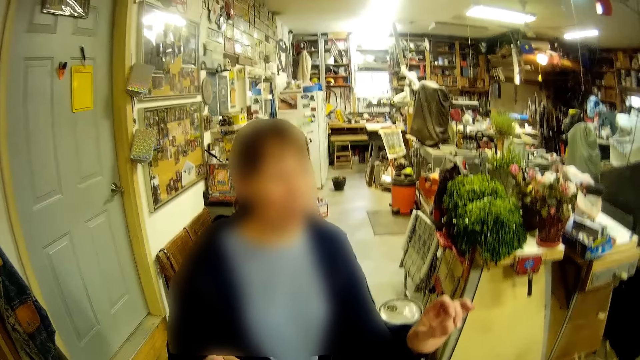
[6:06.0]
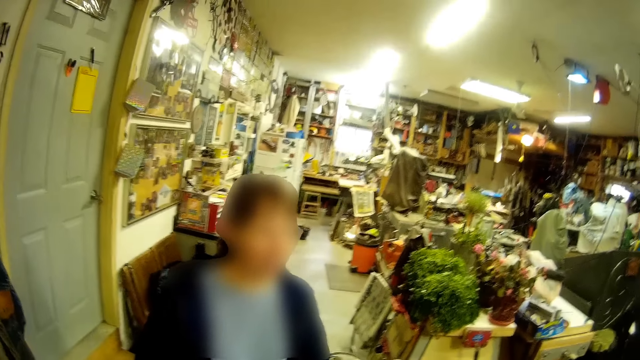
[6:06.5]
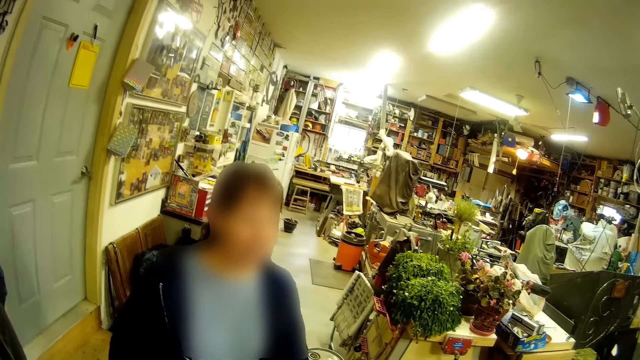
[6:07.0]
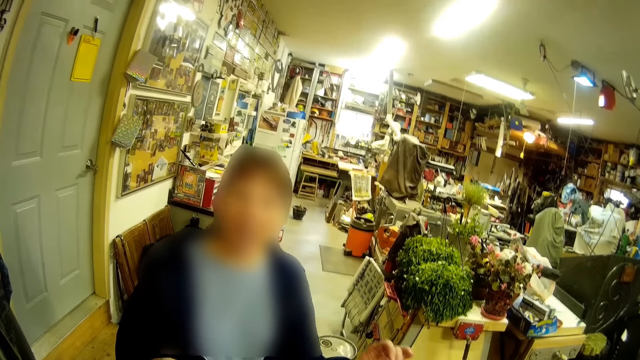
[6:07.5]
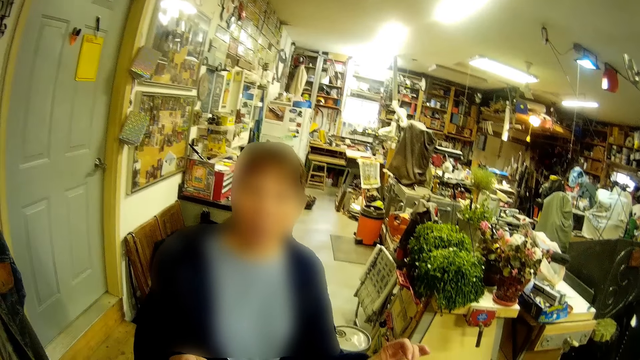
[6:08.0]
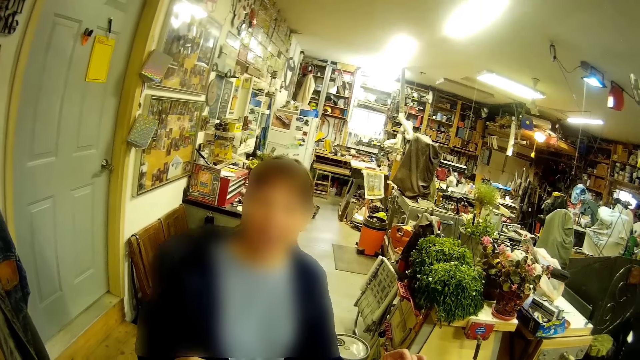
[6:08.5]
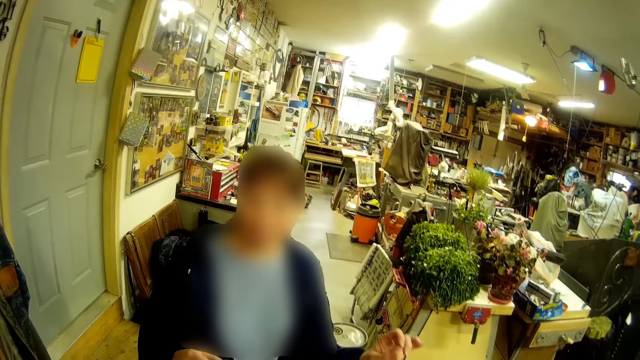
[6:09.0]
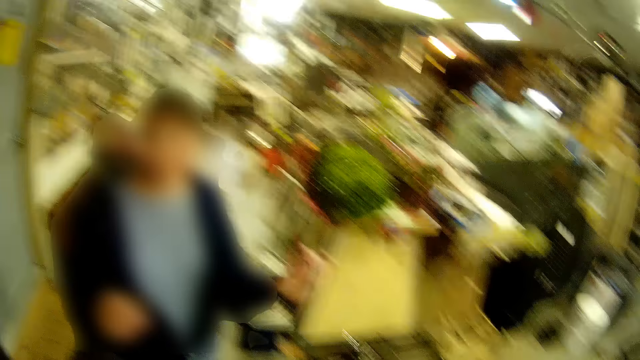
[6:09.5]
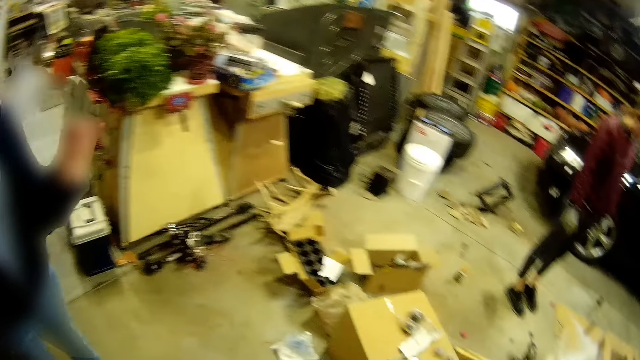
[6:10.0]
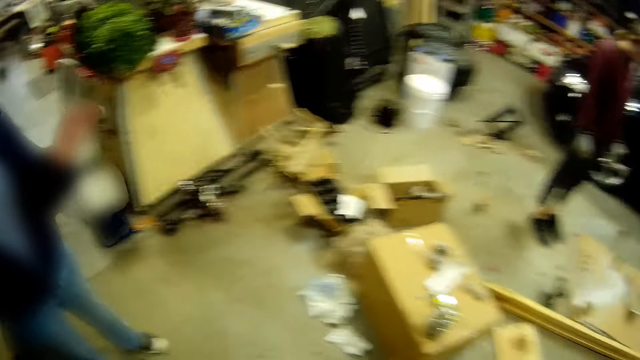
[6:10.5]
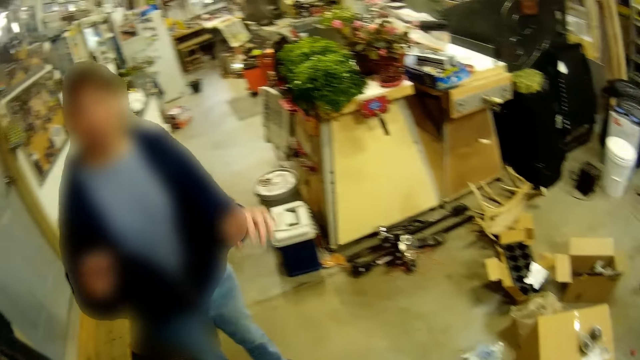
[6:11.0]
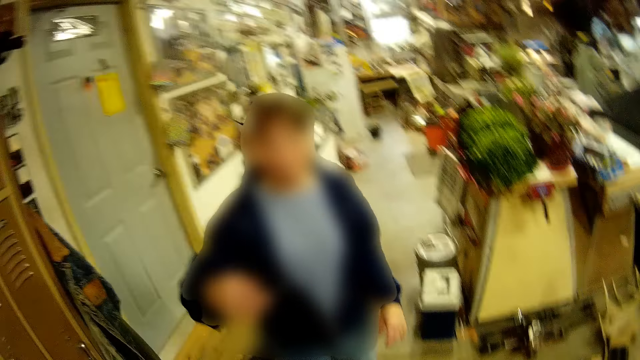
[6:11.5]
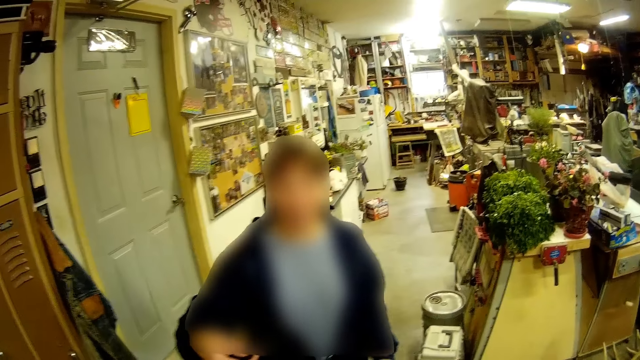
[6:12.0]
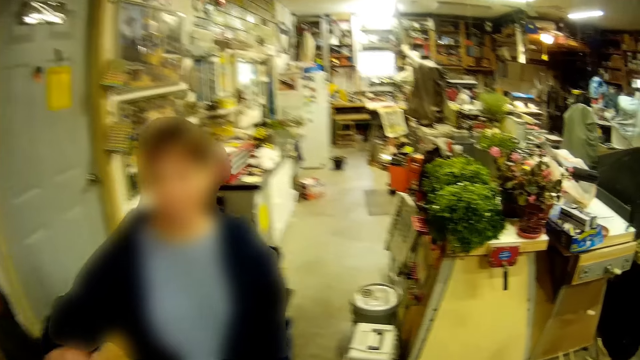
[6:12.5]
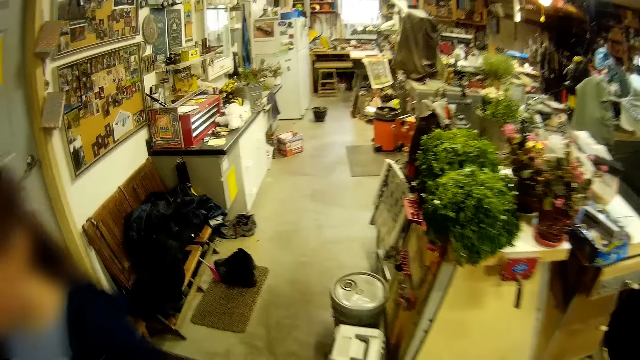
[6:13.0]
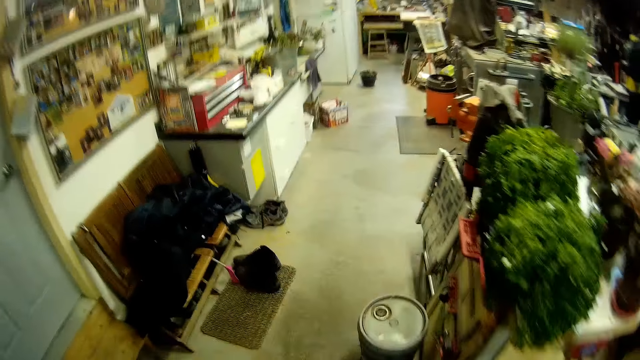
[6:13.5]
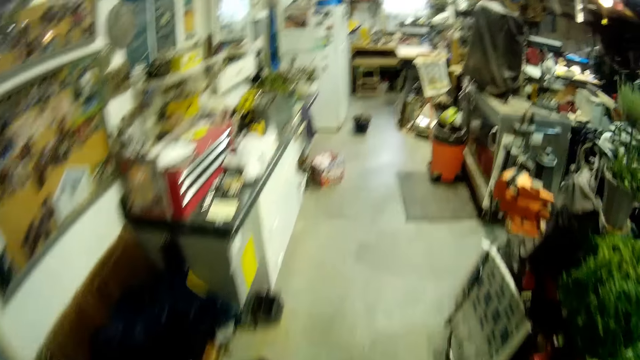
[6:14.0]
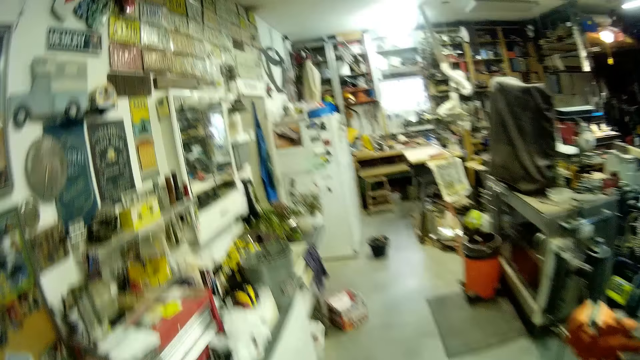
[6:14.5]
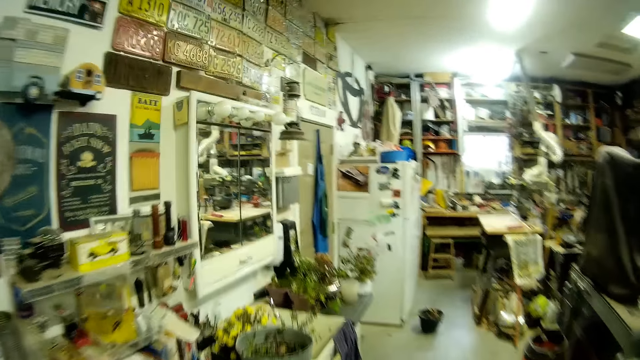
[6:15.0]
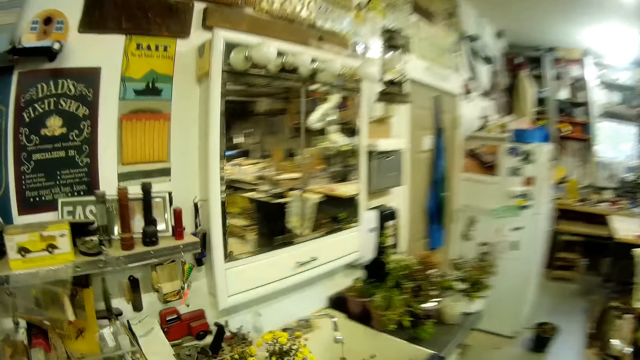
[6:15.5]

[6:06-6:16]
The camera wearer walks towards a sink in the workshop. They move around the hardware.

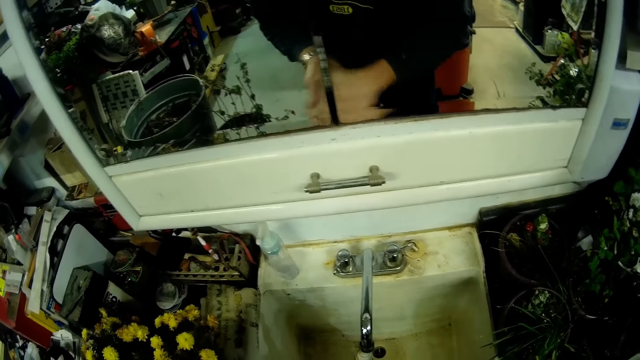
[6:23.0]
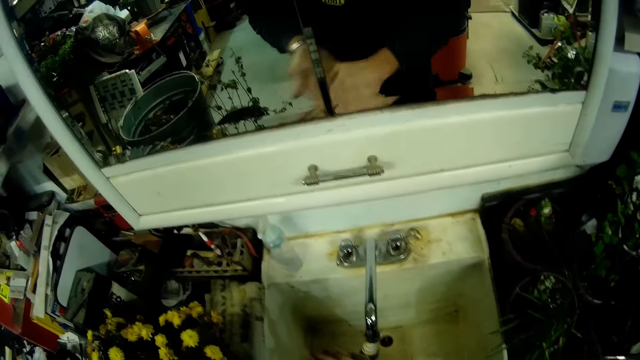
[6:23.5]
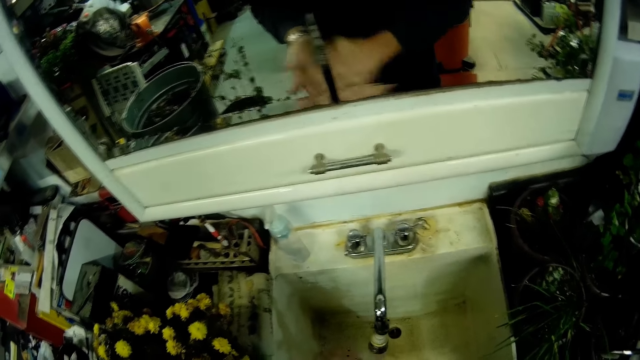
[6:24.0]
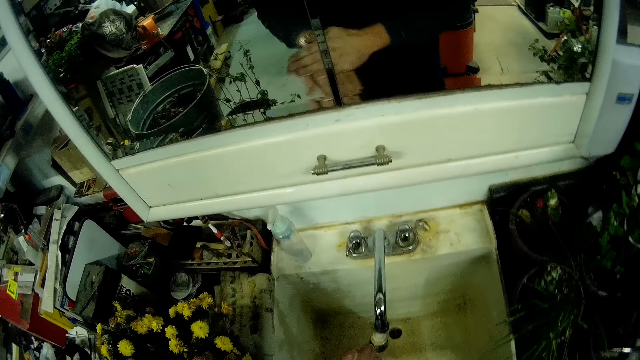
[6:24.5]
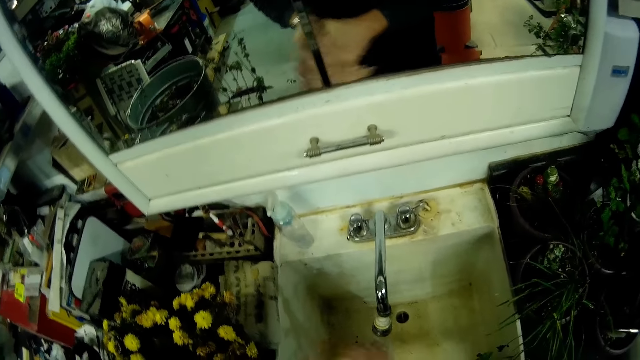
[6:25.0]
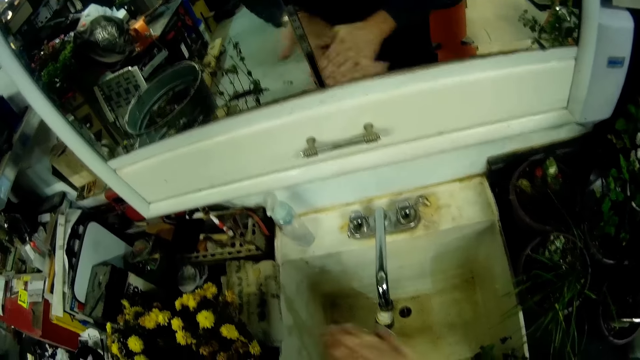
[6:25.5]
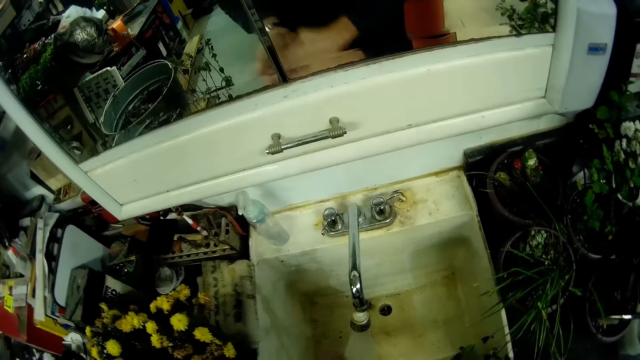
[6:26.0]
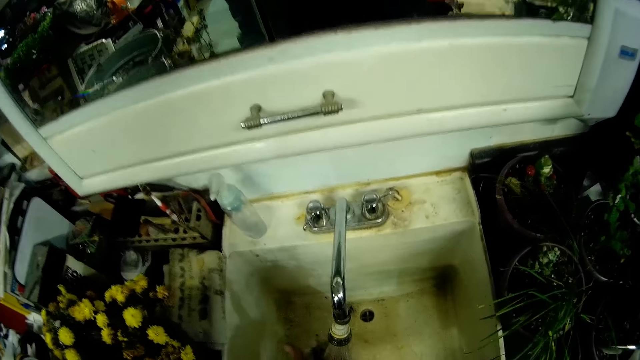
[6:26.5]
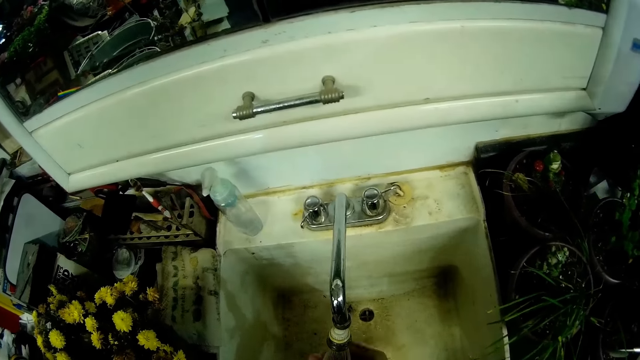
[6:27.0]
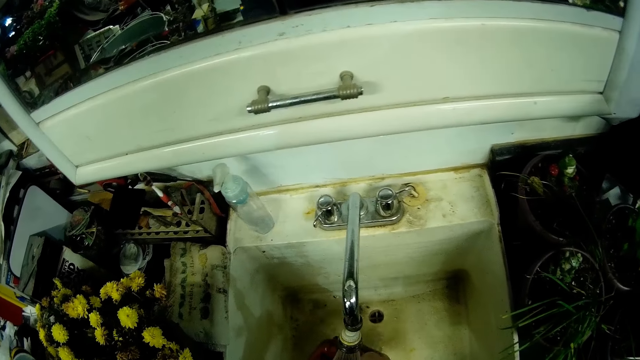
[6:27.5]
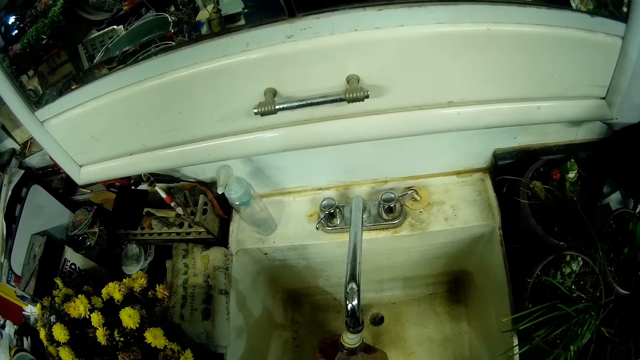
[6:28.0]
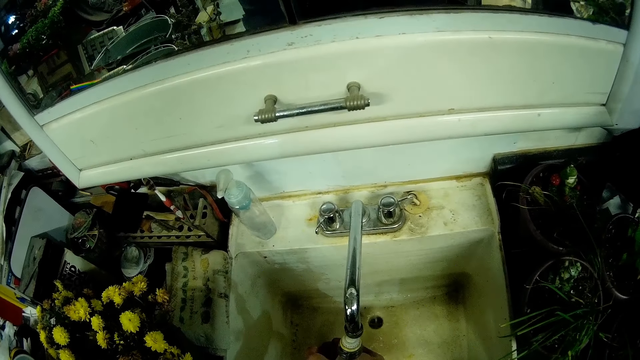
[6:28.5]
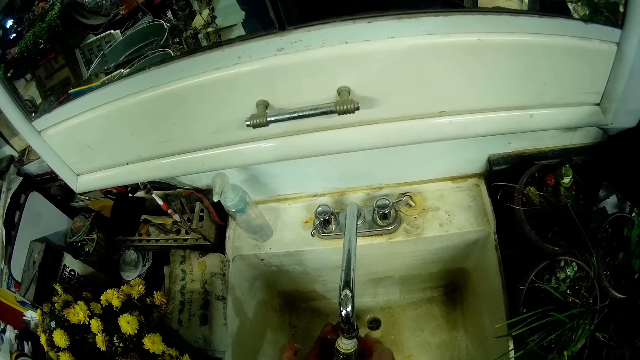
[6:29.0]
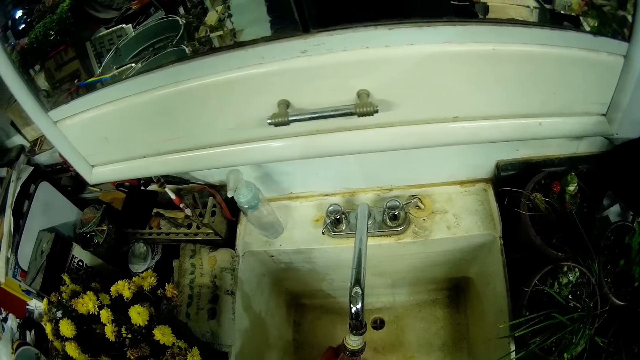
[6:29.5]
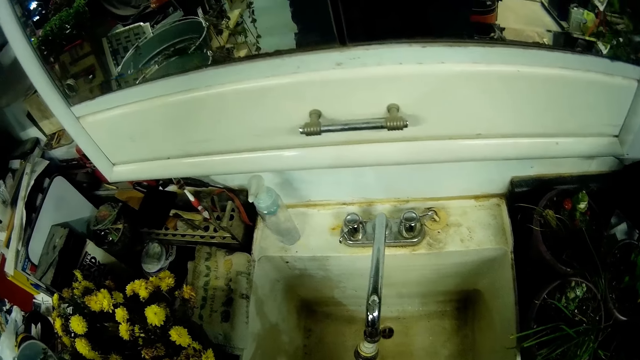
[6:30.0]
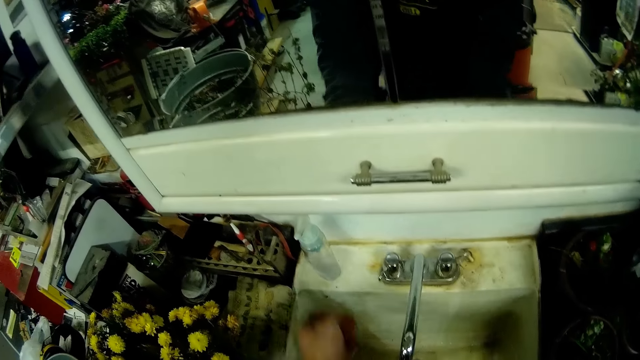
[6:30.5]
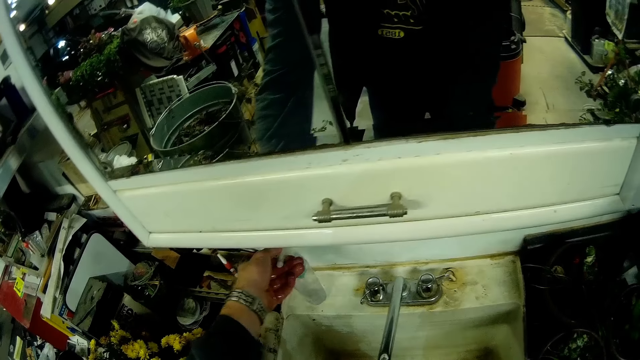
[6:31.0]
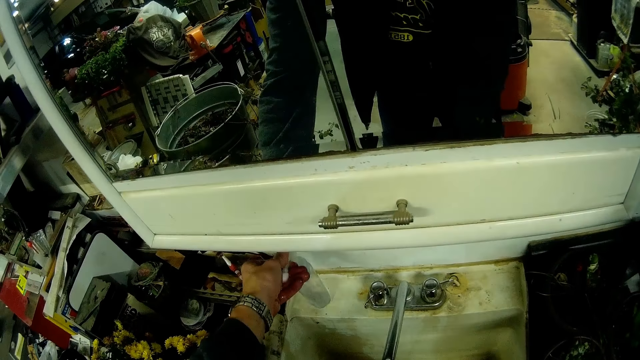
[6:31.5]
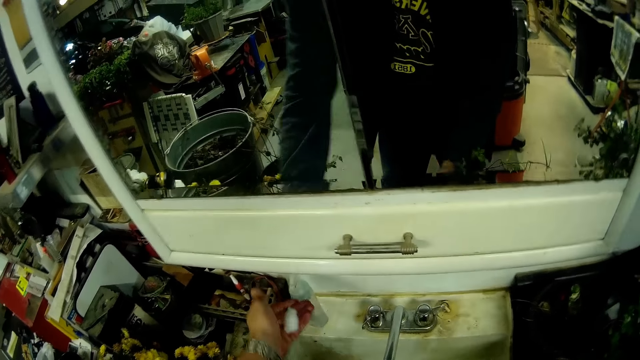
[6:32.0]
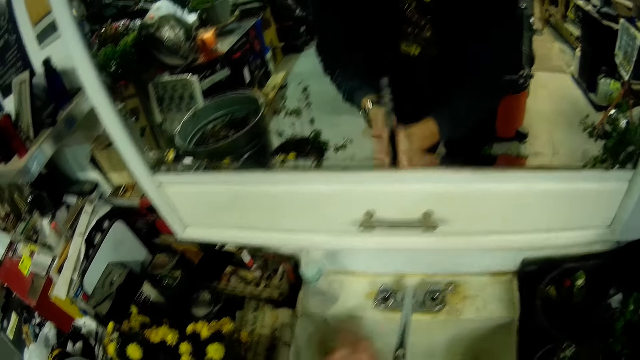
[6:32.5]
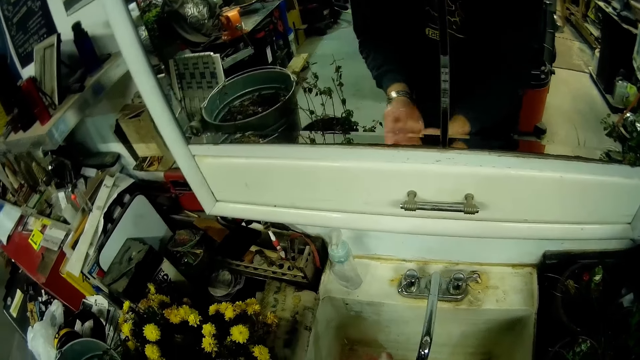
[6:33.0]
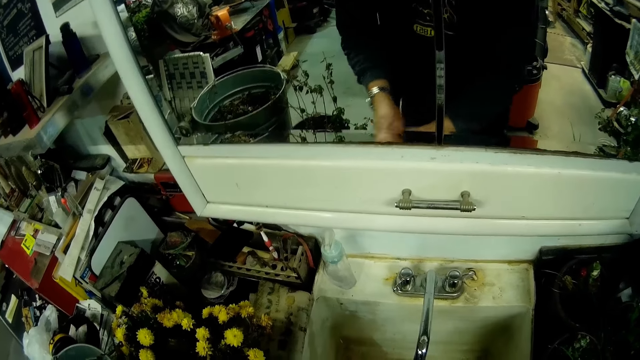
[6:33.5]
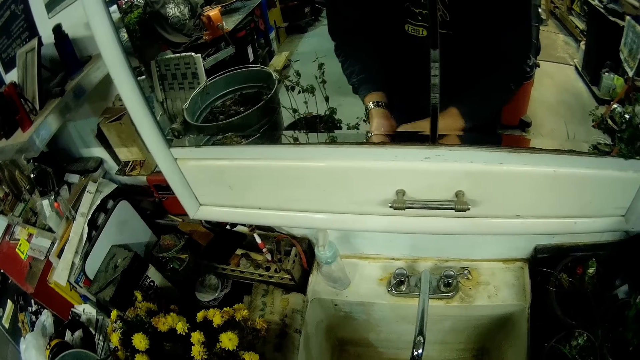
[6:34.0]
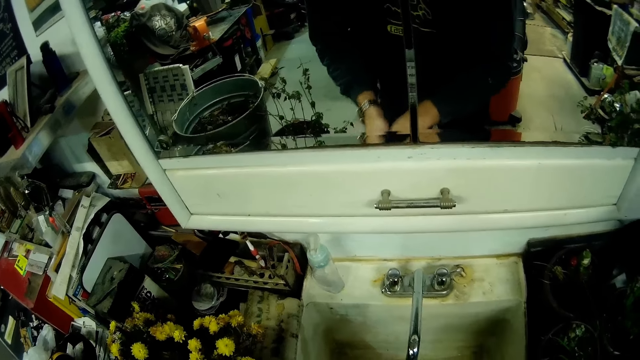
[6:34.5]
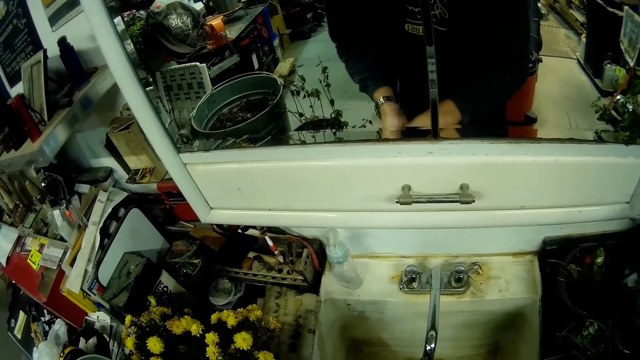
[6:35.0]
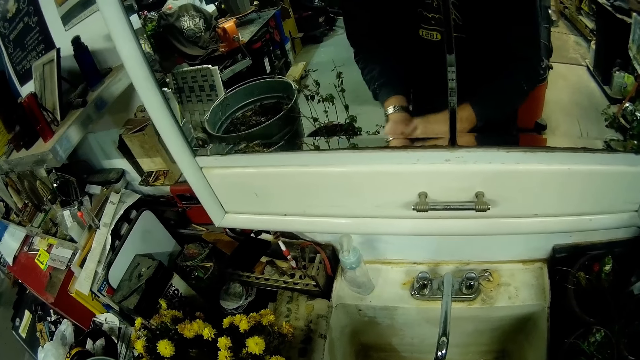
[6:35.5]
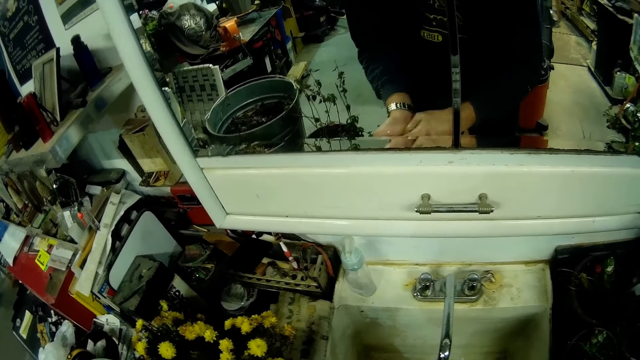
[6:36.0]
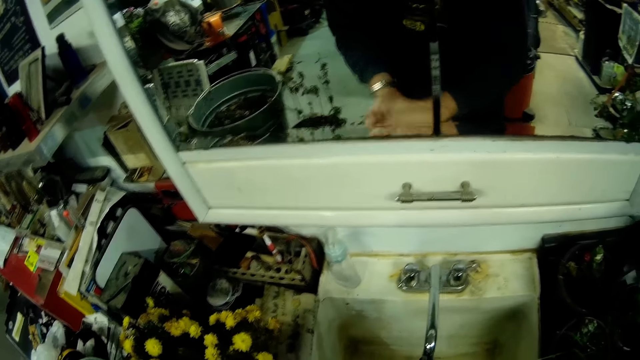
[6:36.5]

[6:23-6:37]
The camera wearer washes both hands under the water tap. He puts the hand wash on the sink on his left hand. He rubs both hands together. He washes his hands.
